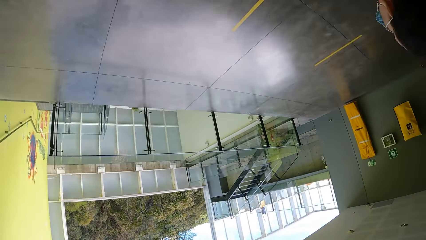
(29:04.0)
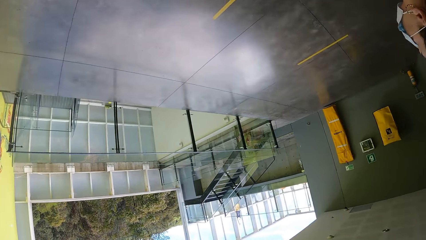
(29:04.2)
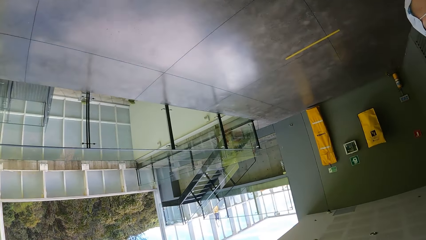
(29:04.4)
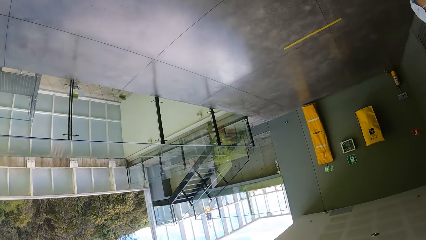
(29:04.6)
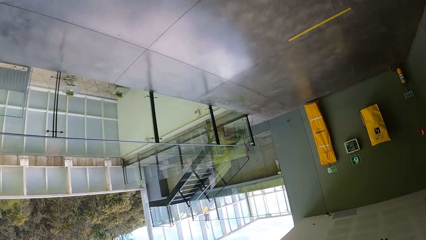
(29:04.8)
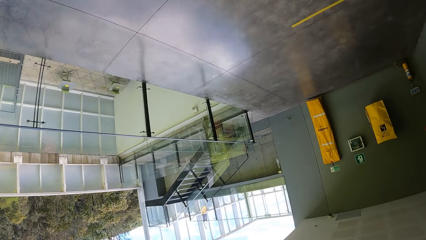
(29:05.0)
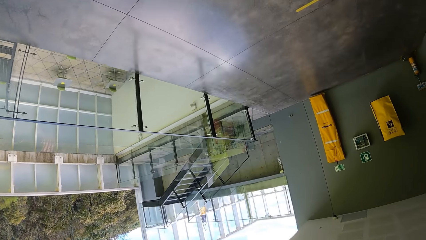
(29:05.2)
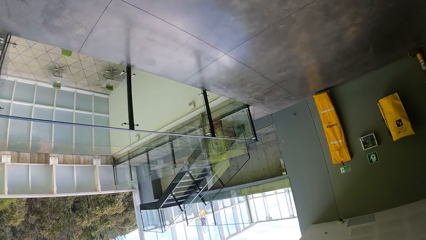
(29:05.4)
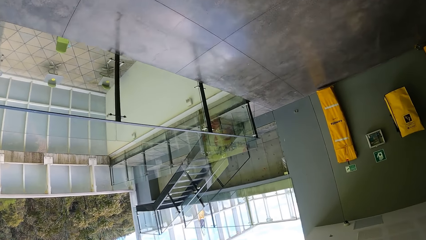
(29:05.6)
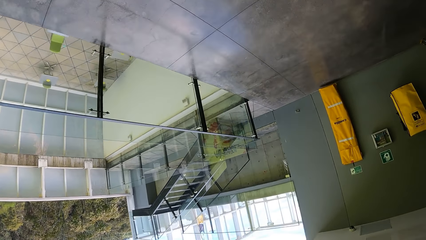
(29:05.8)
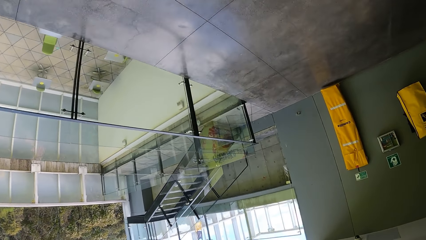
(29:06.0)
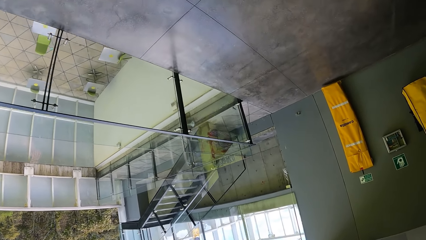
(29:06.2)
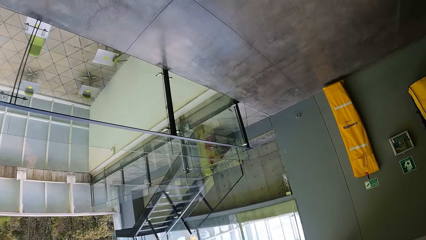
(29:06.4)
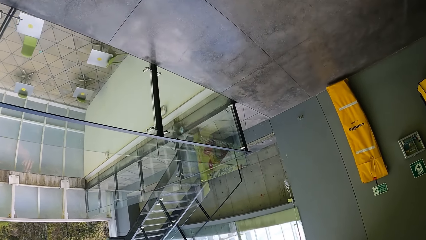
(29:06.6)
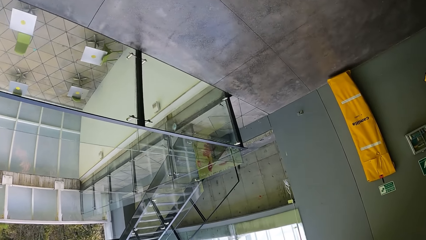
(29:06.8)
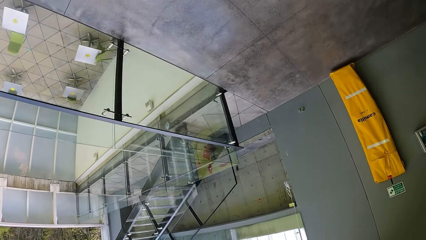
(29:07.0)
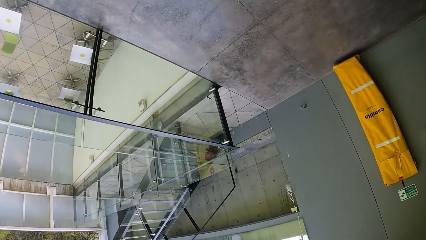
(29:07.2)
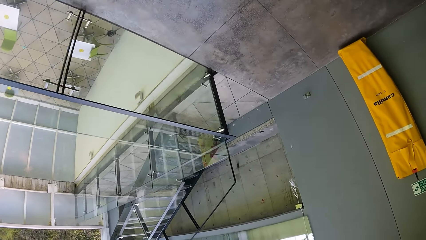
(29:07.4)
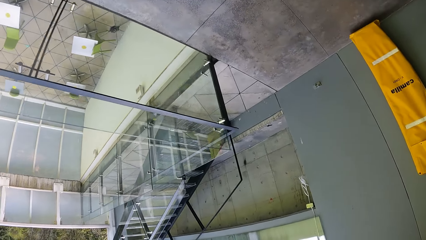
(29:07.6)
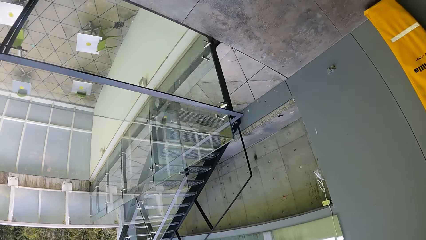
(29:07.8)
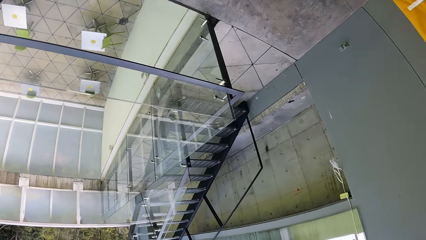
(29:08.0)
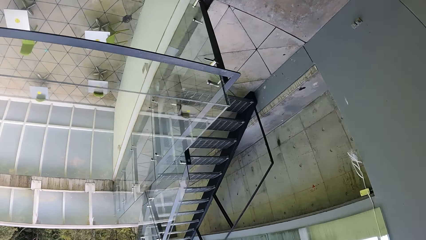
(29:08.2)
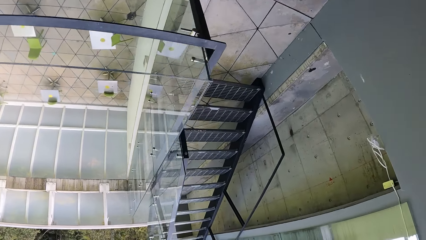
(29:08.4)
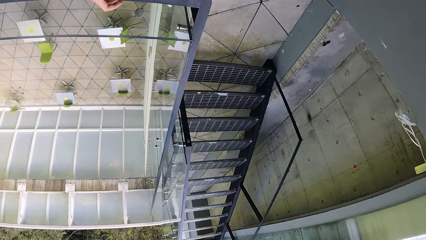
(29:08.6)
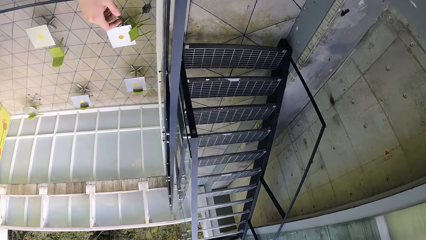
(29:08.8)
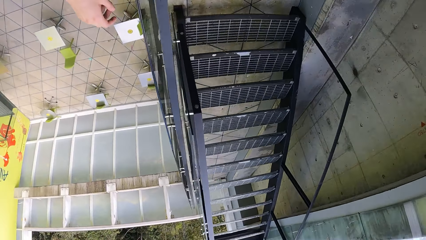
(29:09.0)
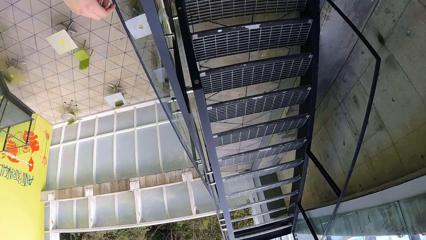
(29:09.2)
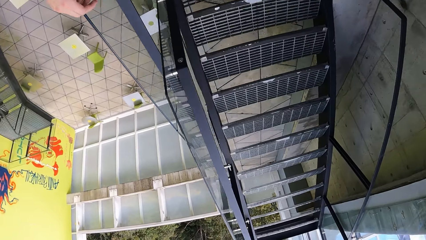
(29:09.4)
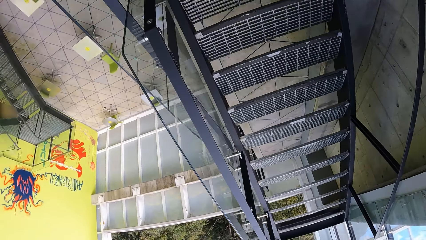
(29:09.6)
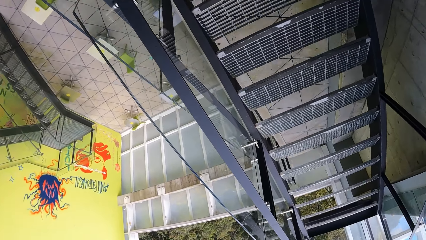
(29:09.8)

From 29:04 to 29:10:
The camera wearer walks around the building.

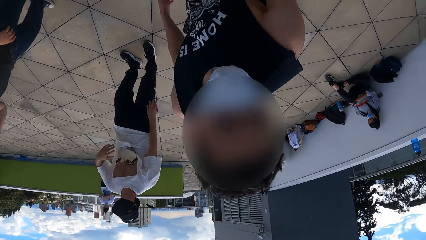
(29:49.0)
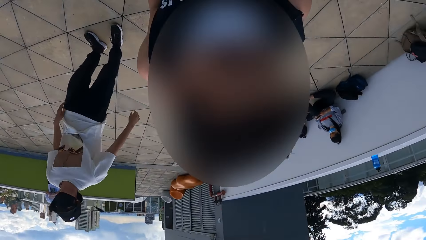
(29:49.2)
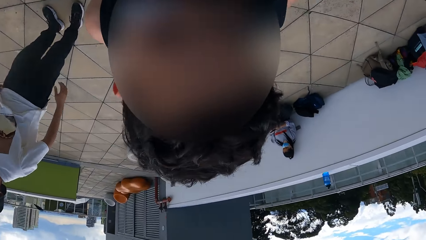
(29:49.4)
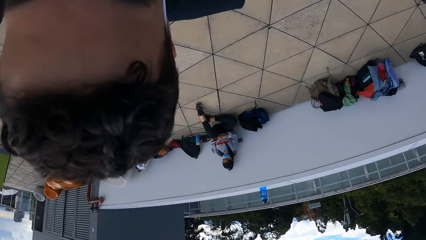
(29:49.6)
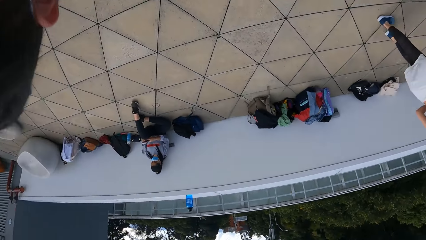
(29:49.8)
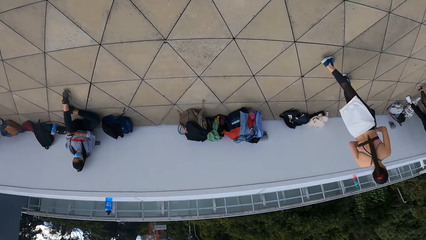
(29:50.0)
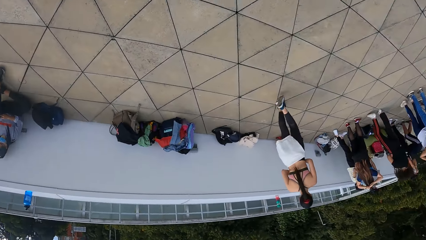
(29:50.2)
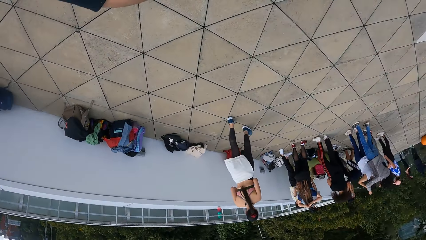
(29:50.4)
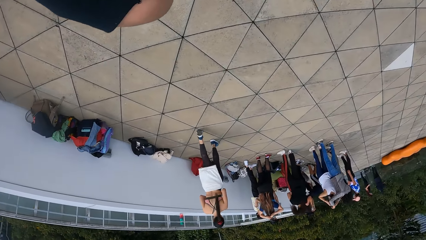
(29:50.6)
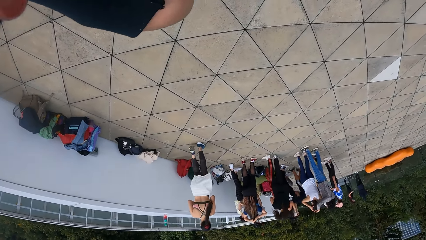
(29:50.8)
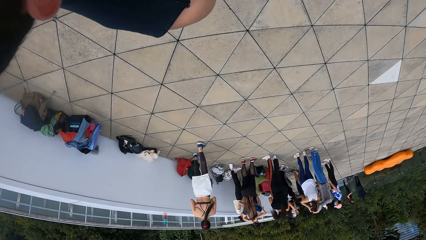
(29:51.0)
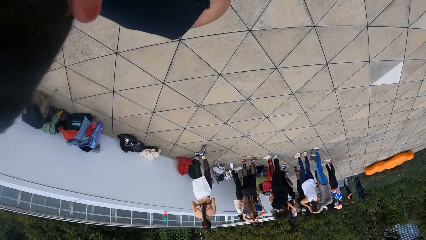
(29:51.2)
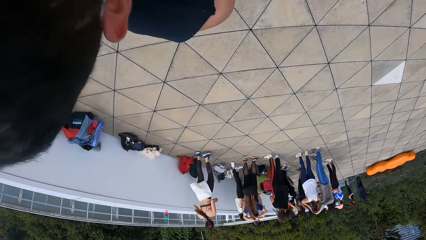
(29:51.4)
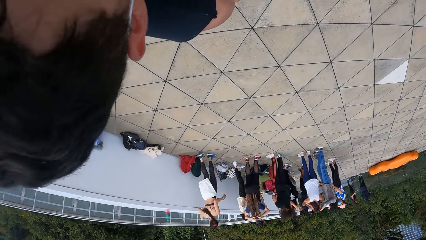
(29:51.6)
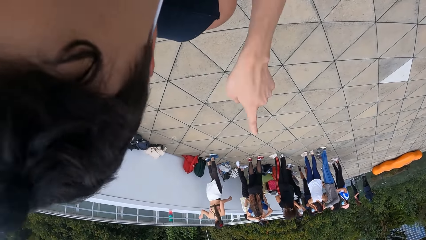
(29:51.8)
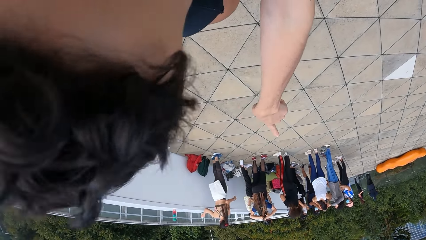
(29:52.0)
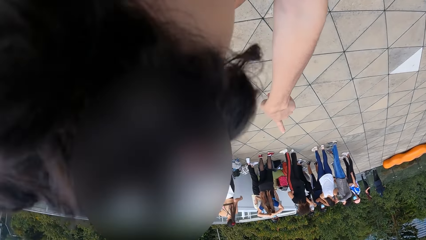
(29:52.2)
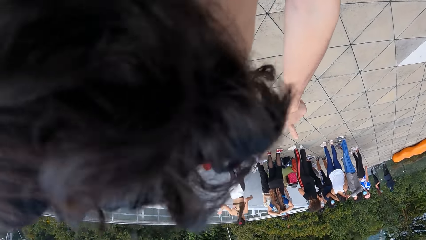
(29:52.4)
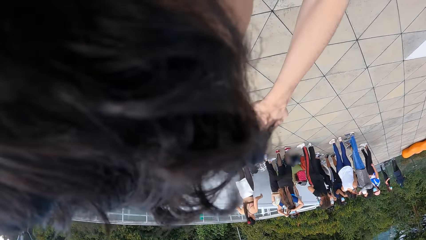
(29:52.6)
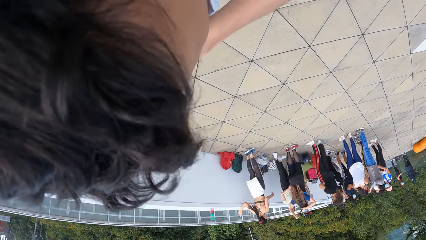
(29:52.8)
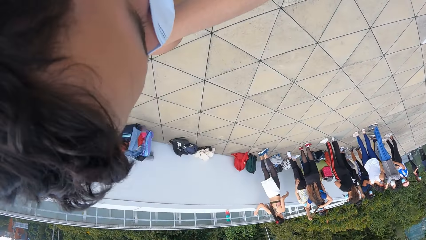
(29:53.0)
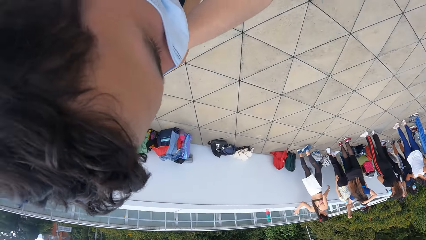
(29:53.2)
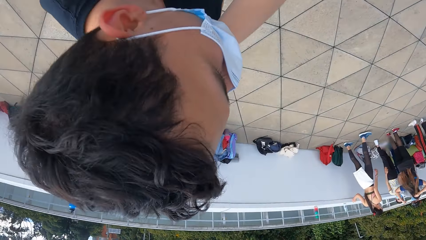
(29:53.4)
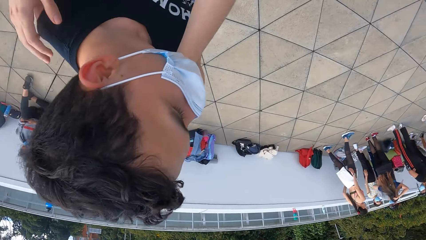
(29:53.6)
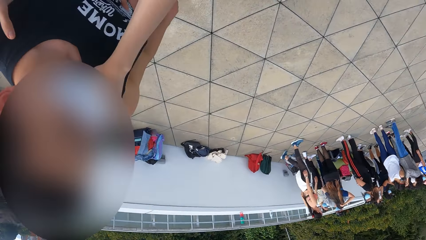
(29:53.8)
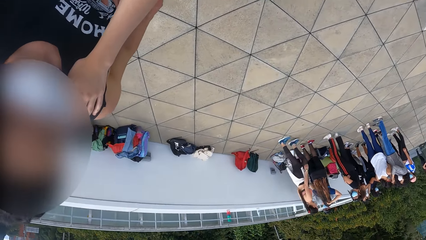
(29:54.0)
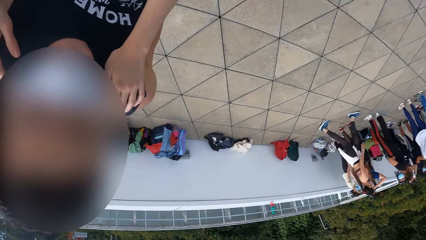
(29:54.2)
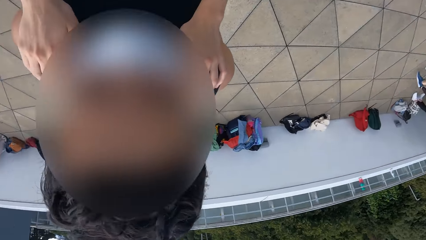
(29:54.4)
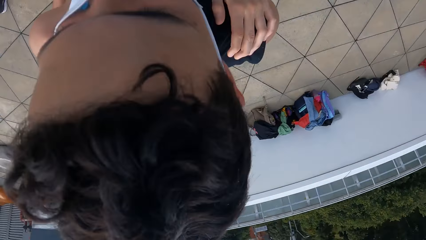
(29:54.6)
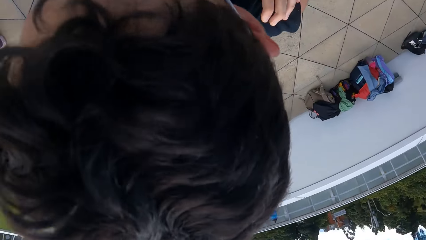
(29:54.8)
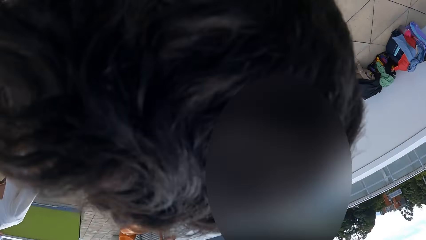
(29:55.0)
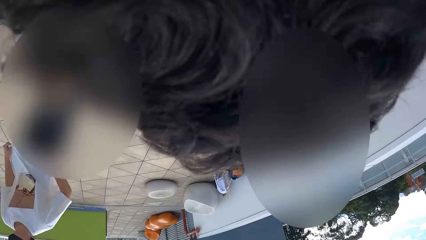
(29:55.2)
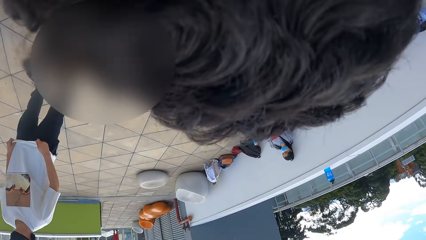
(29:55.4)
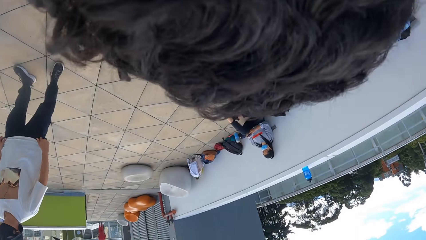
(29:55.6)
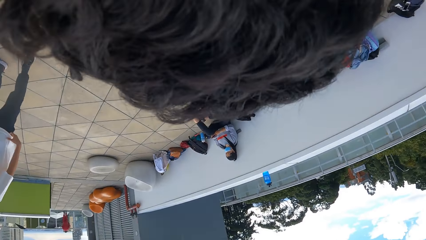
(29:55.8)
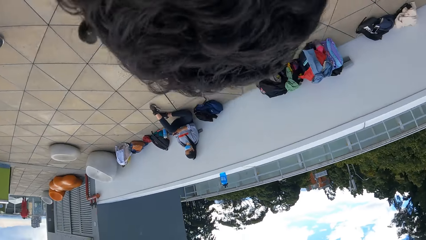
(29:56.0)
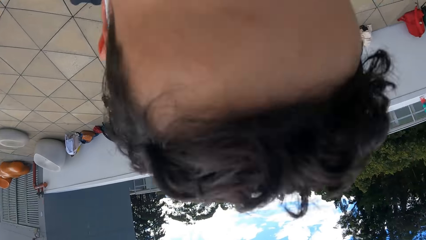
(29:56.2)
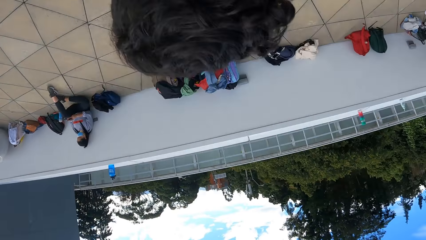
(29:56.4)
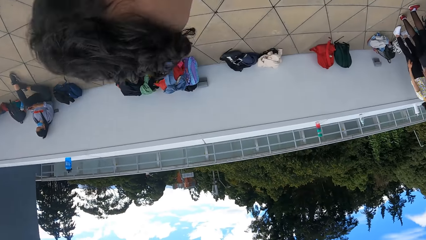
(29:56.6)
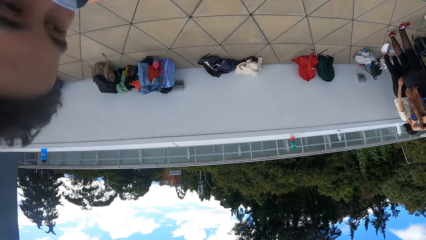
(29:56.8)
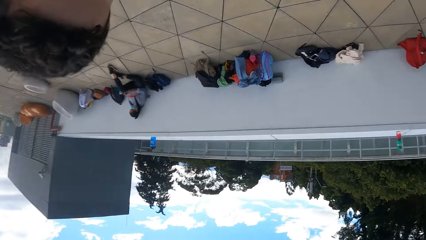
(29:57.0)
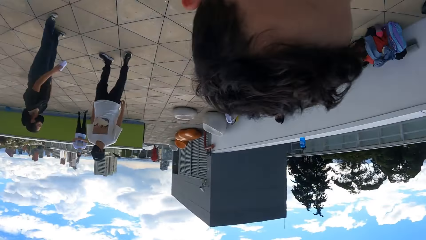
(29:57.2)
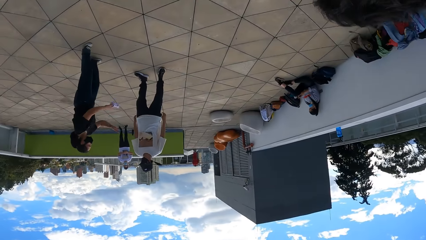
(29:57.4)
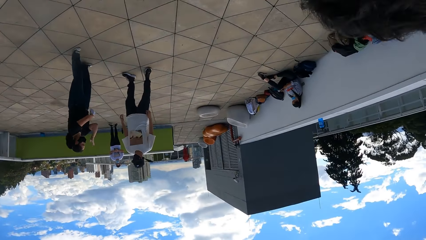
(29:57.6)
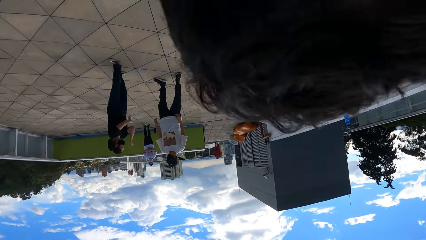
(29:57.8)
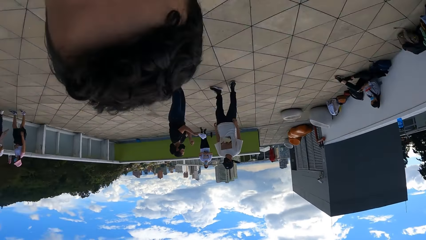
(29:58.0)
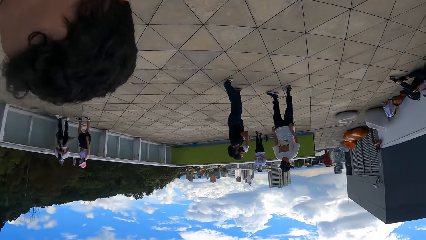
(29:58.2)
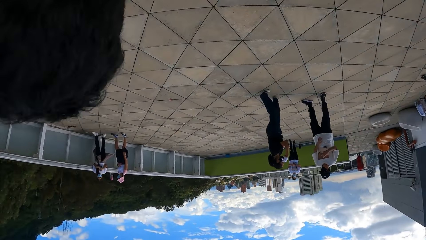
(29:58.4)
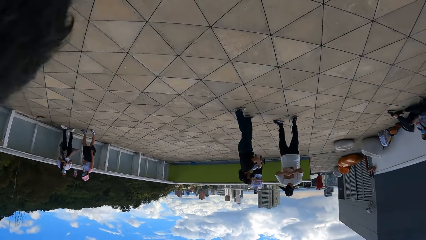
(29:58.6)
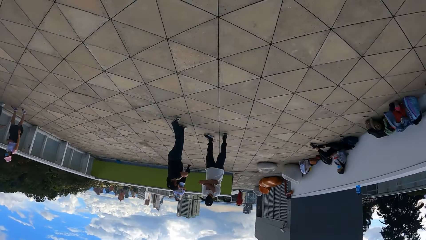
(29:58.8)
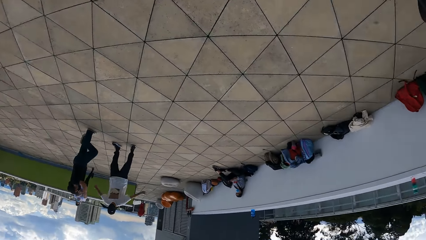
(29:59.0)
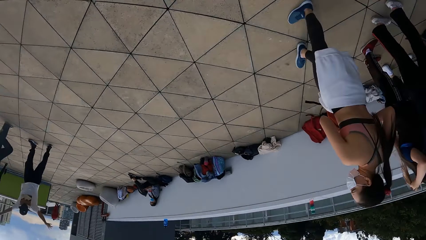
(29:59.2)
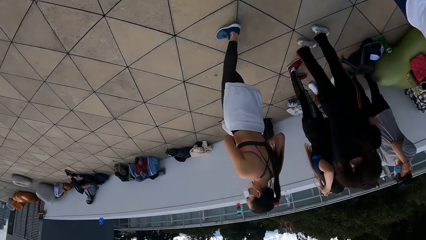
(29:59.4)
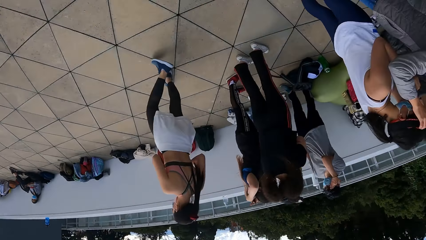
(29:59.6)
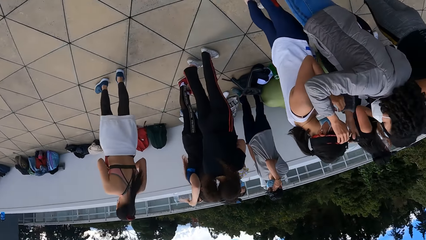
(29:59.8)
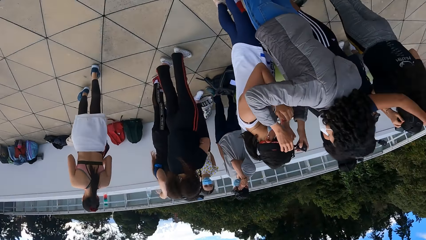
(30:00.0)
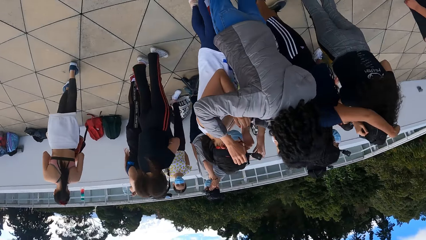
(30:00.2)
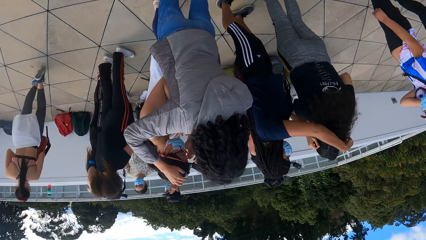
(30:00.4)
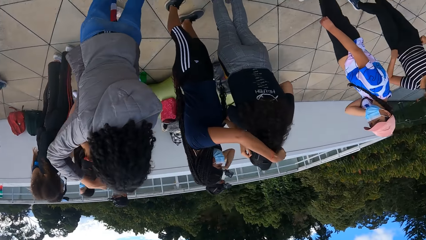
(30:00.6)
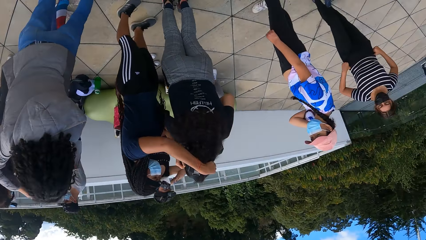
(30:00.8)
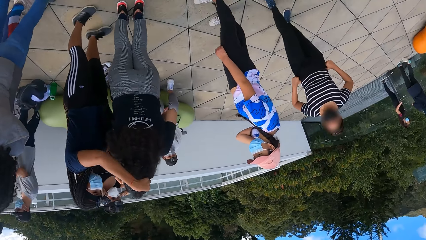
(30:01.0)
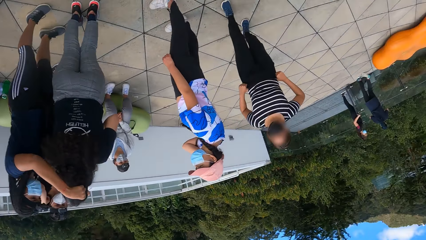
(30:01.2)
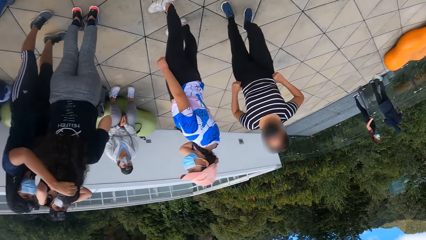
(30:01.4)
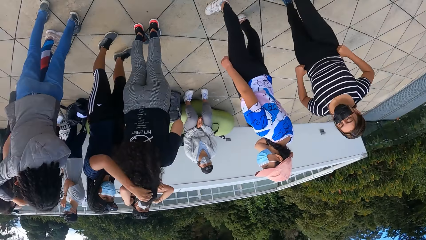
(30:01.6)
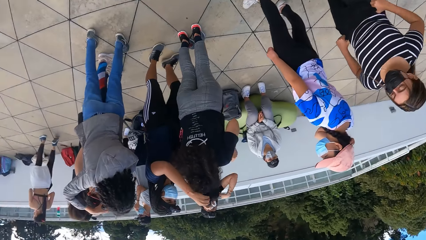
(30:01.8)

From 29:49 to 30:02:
The camera wearer looks around. They talk to a man. They look around the building.
